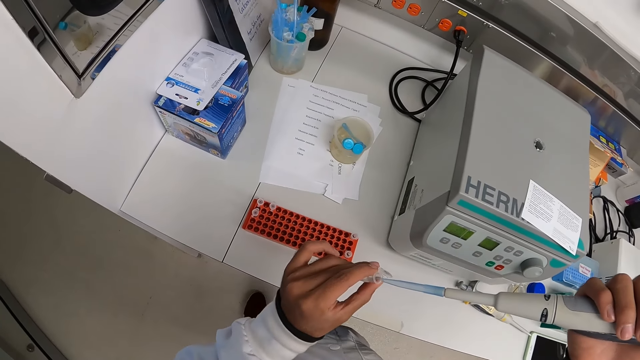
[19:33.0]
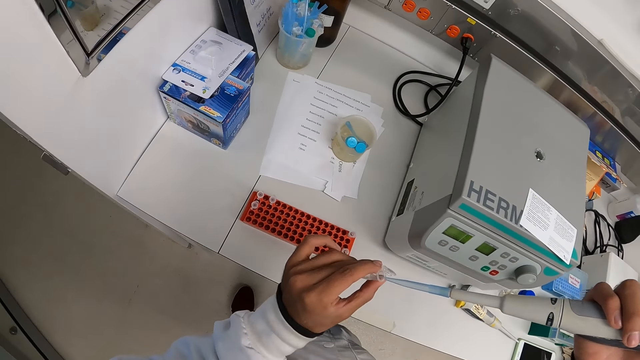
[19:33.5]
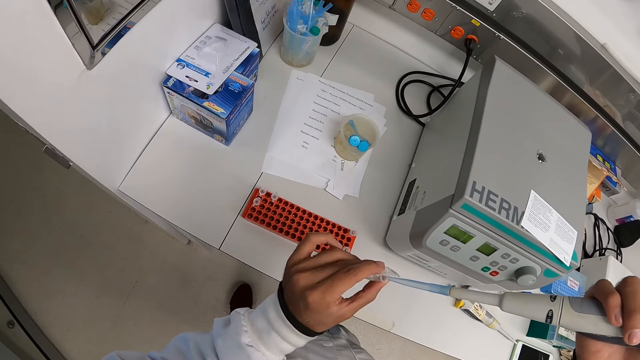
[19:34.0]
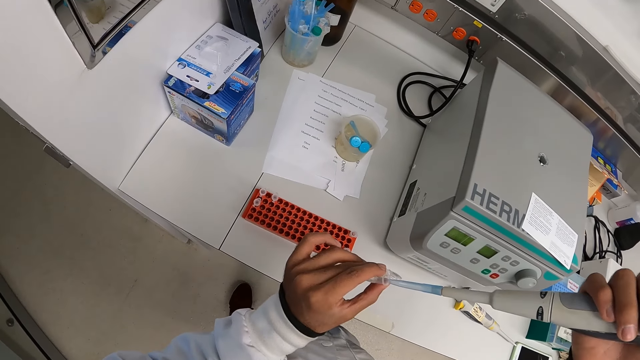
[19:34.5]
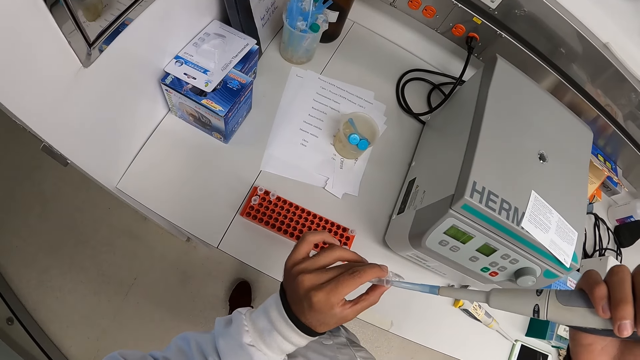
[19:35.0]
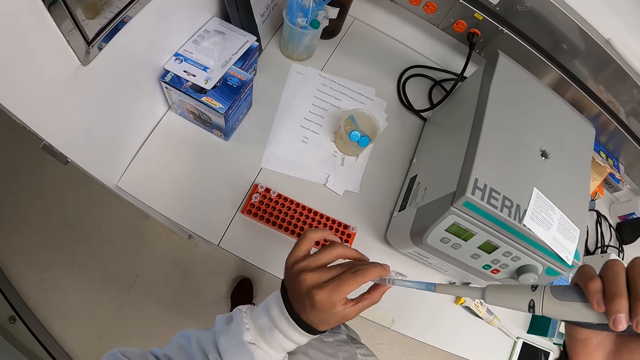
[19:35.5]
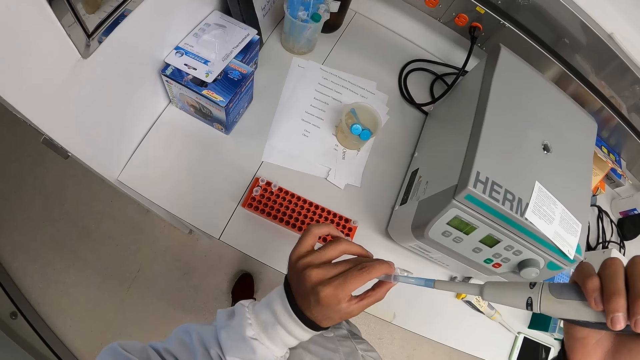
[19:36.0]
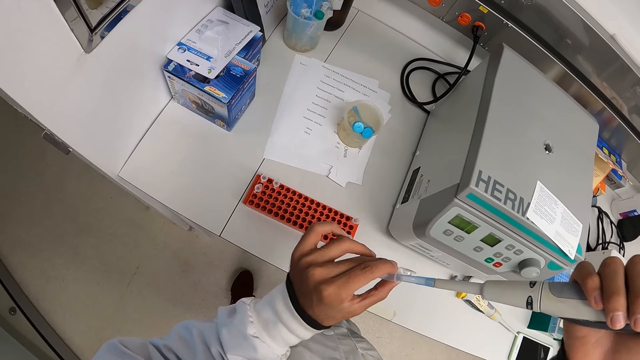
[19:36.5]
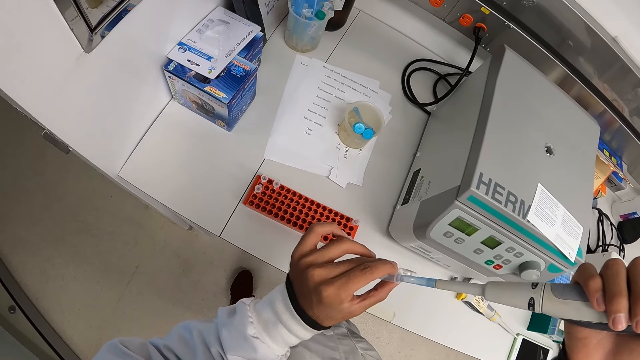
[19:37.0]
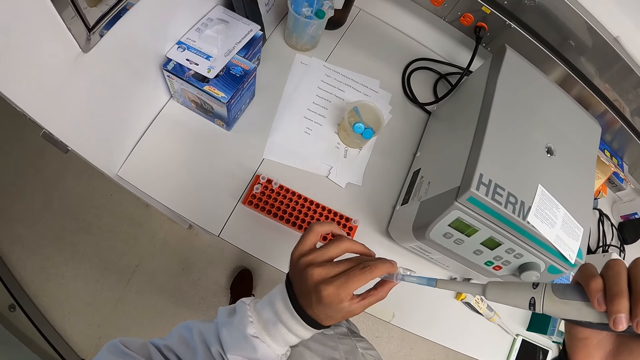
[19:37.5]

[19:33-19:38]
The camera wearer sips medicine with the pipette.

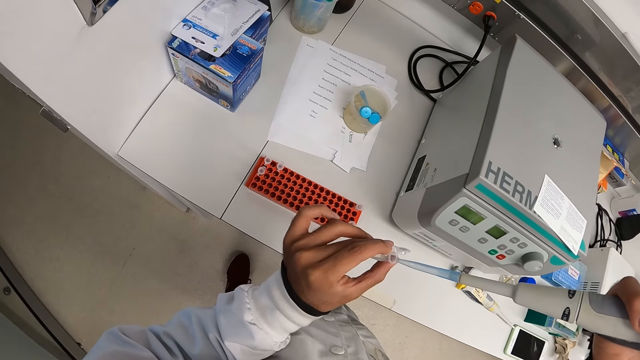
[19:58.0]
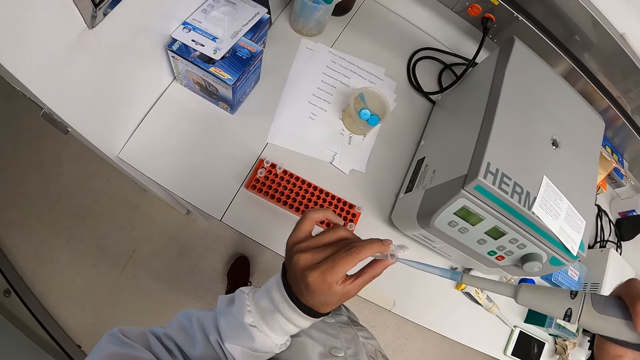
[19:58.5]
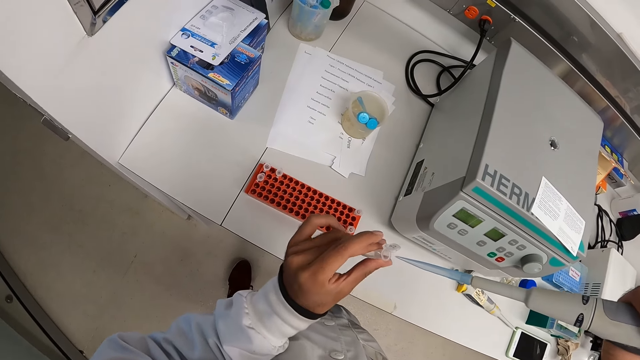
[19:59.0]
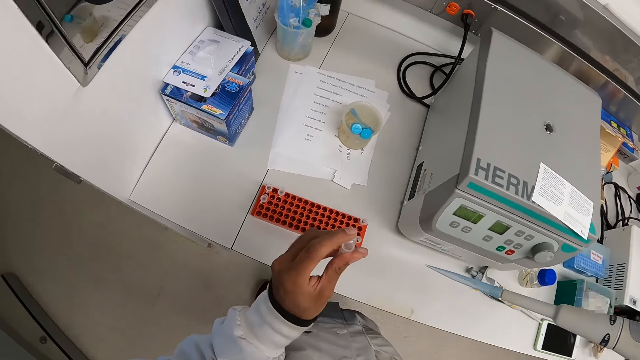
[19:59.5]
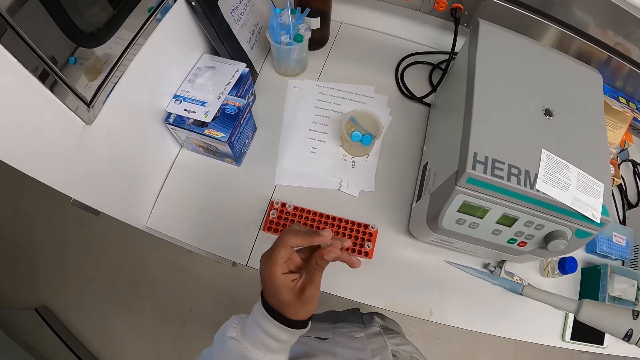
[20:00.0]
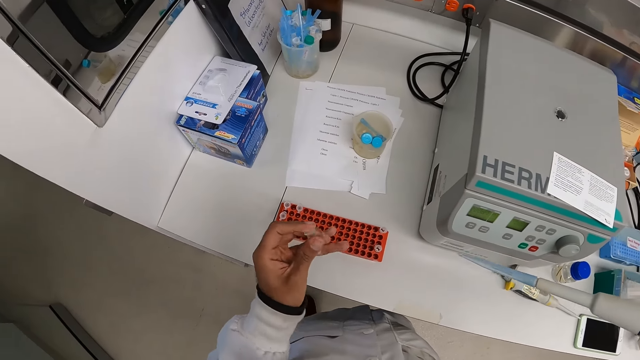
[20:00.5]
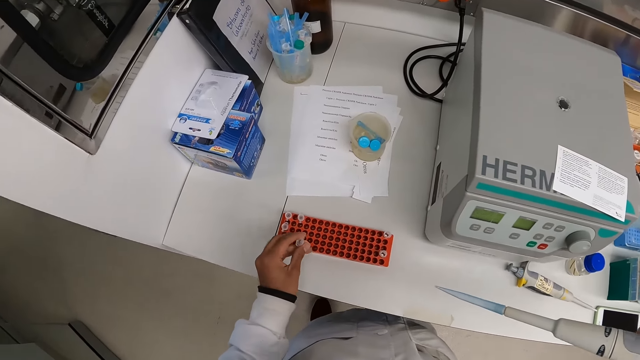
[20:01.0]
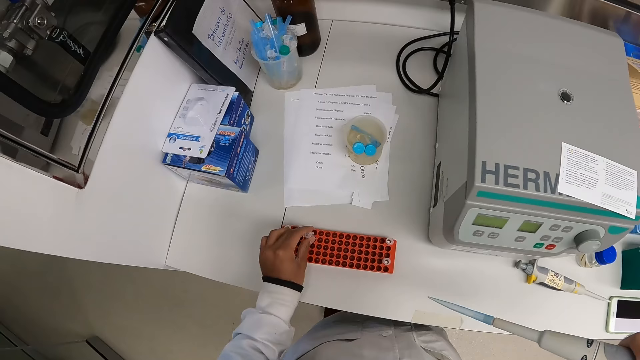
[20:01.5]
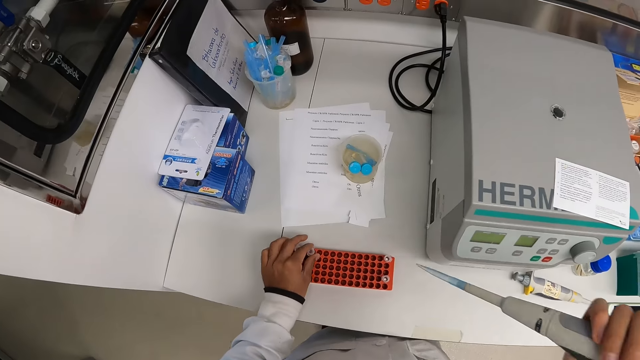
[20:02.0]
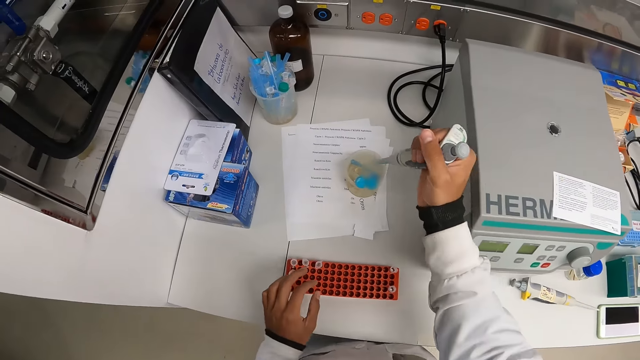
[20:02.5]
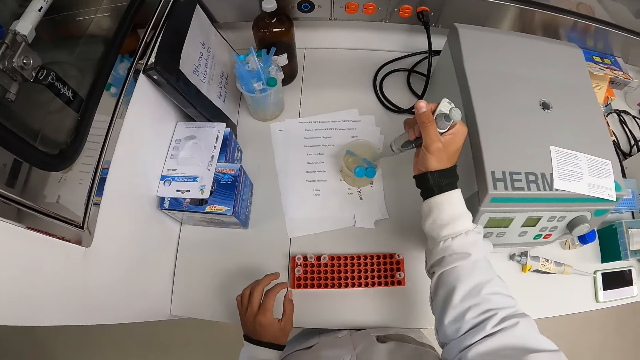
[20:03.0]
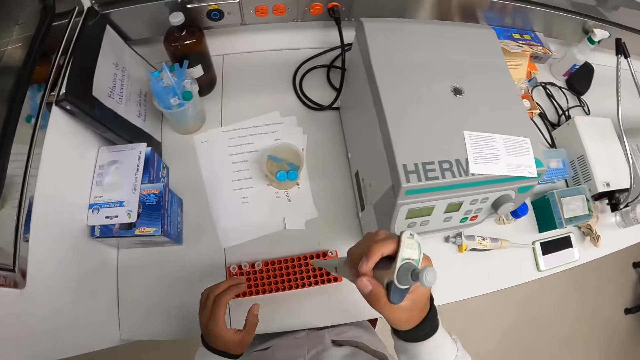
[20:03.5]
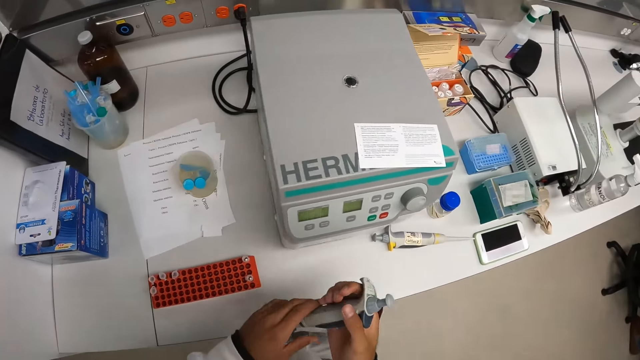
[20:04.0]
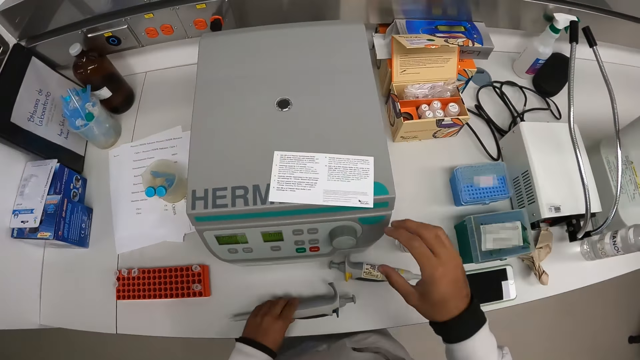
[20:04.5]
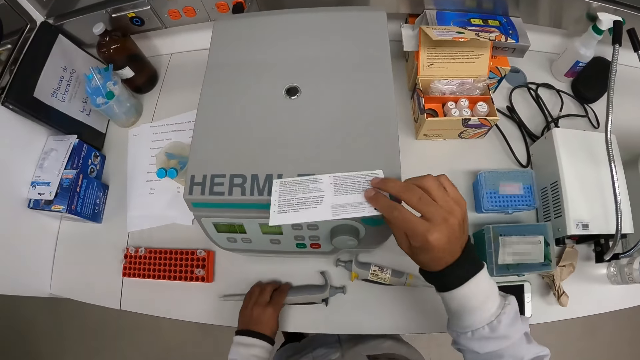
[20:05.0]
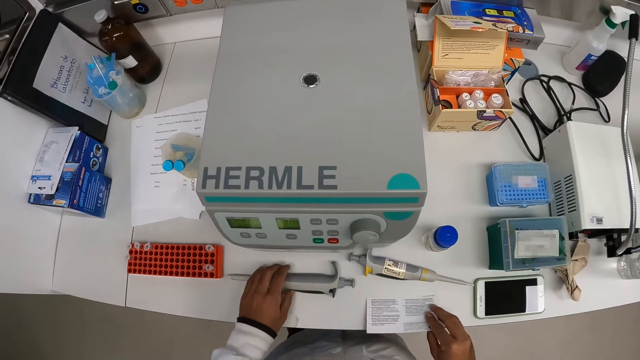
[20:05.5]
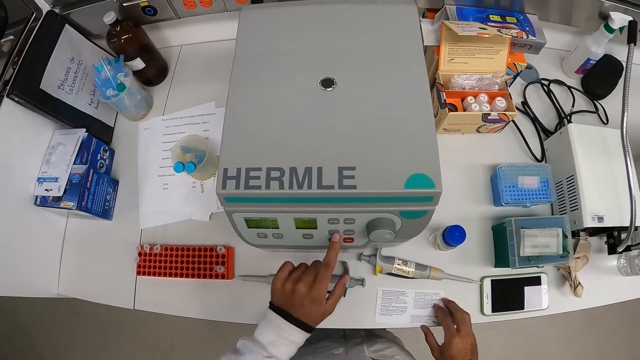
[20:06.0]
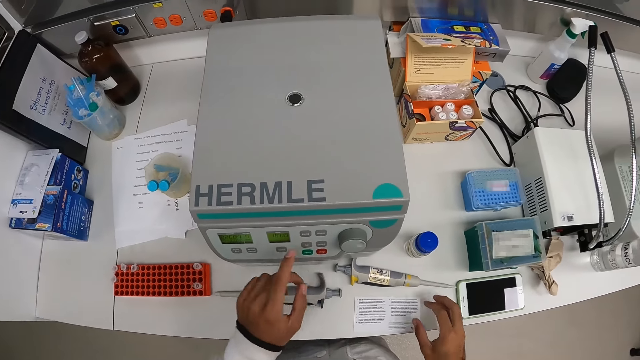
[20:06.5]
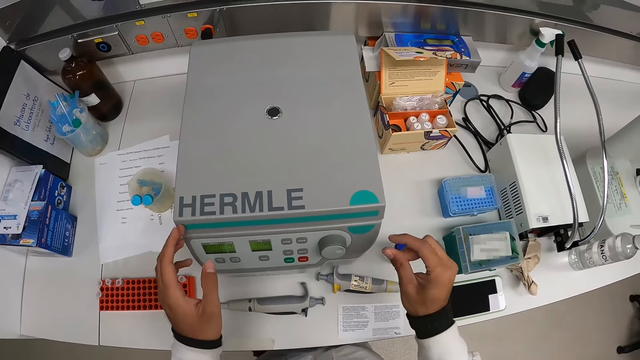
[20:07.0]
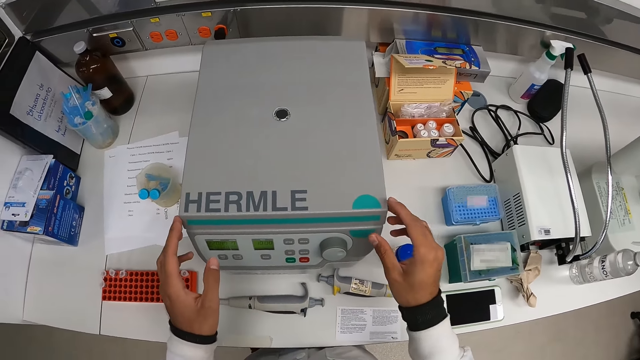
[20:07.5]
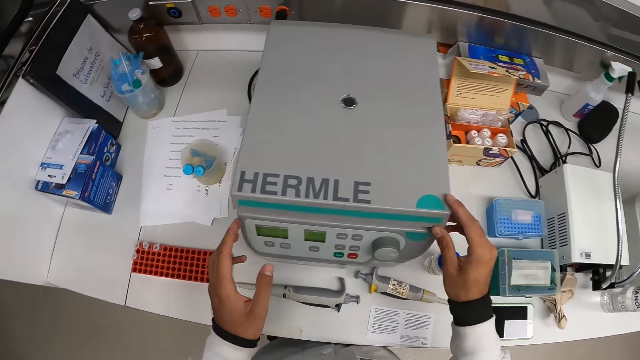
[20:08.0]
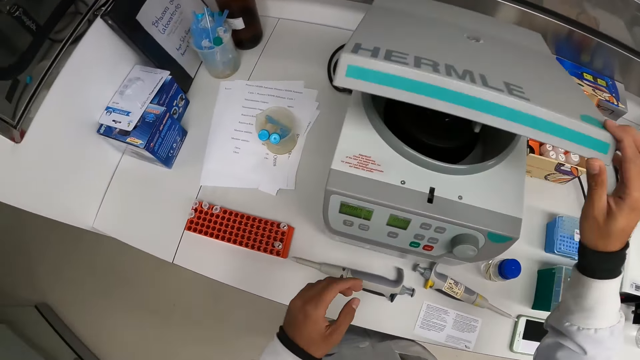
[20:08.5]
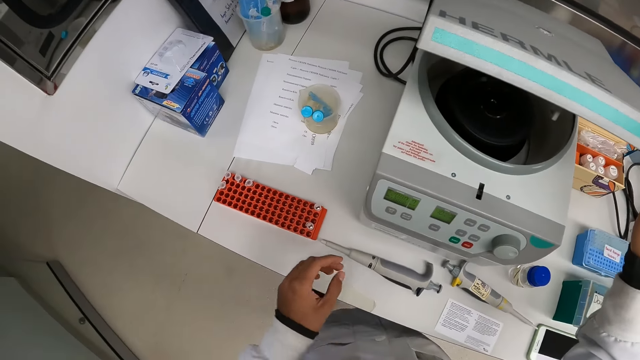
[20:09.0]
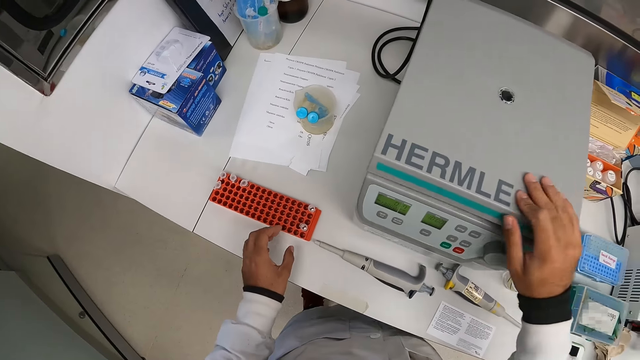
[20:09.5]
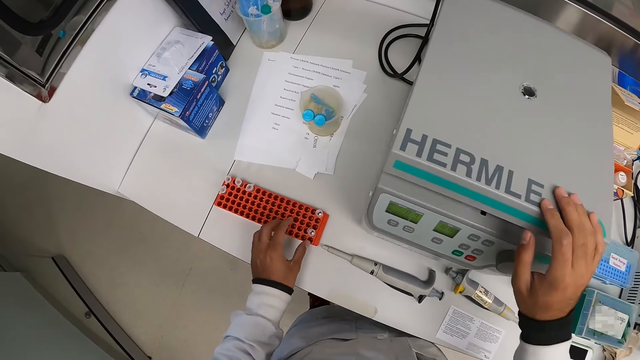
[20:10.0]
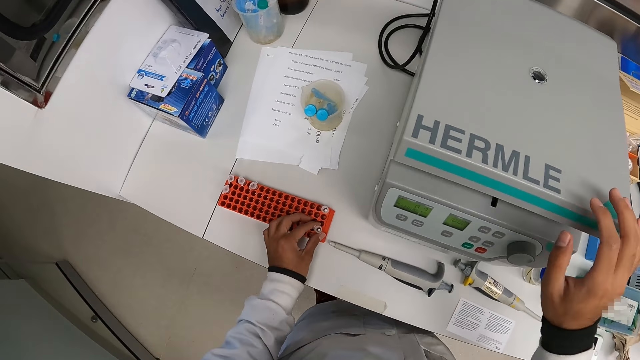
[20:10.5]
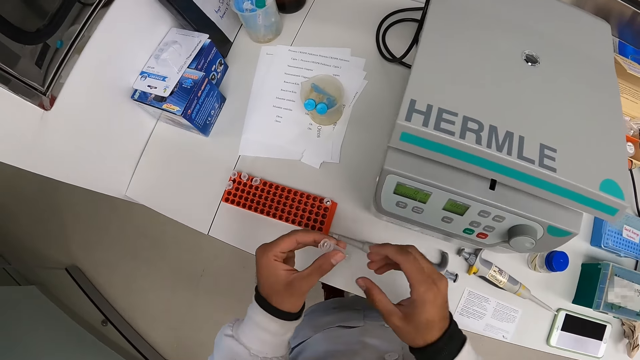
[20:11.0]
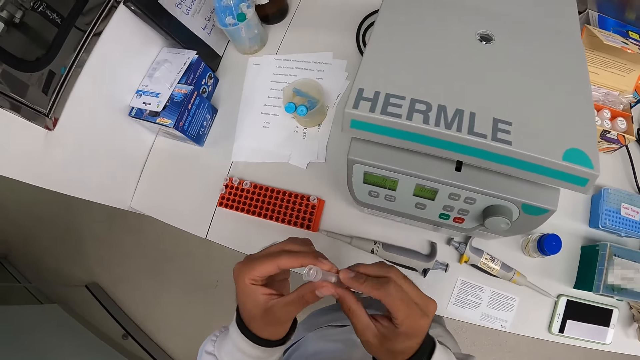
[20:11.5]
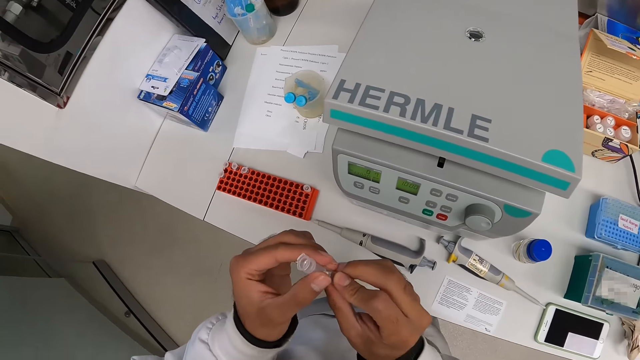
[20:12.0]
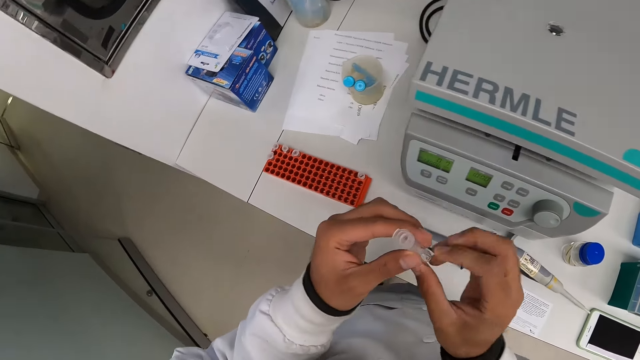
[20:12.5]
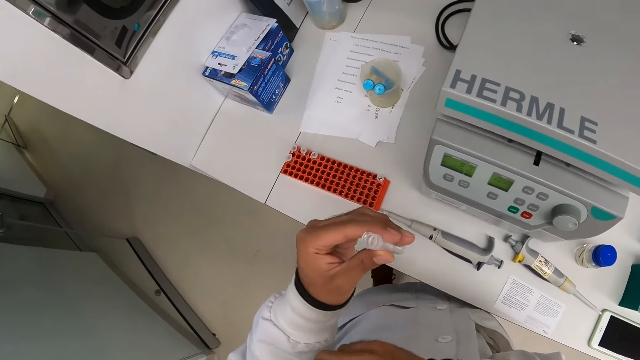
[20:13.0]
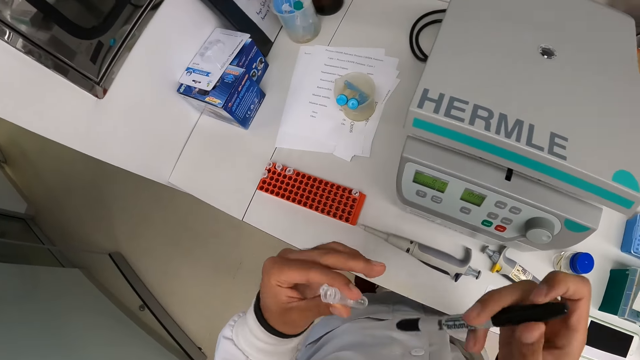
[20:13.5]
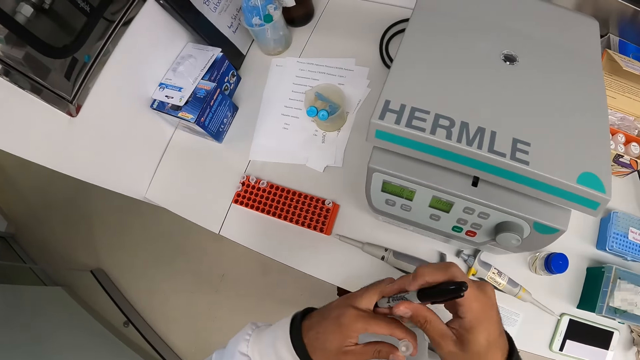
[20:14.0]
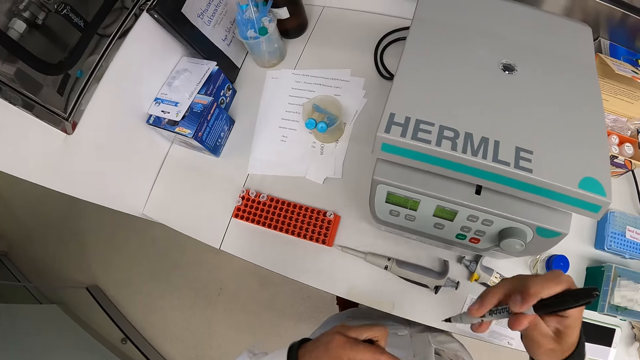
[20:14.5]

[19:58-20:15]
The camera wearer covers the lab container in his left hand. He drops the lab container in his right hand inside the rack. He presses the chemical from the pipette into a beaker on the countertop. He passes the pipette in his right hand to his left hand. He holds the pipette with his hands. He drops the pipette in his left hand on the countertop. He picks up a paper from the laboratory centrifuge with his right hand. He drops the paper in his right hand on the countertop. He operates the laboratory centrifuge with his left hand. He opens the laboratory centrifuge with both hands. He holds the centrifuge with his hands. He closes the laboratory centrifuge with both hands. He picks up the lab container from the rack with his left hand. He adjusts the lab container with both hands. He picks up a marker from his pocket with his right hand. He opens the marker in his right hand.
